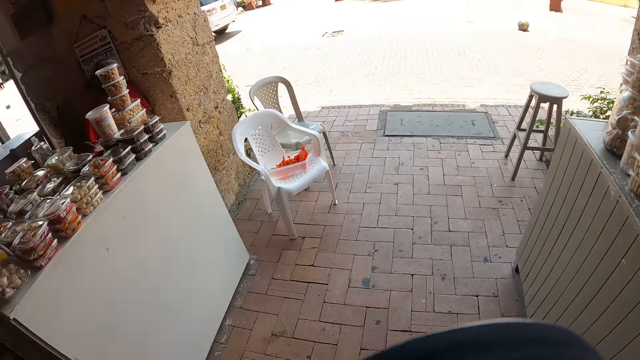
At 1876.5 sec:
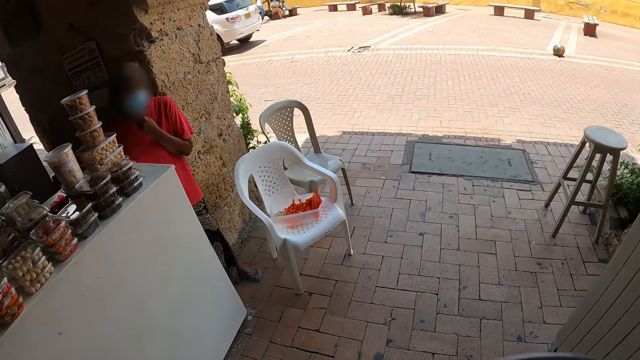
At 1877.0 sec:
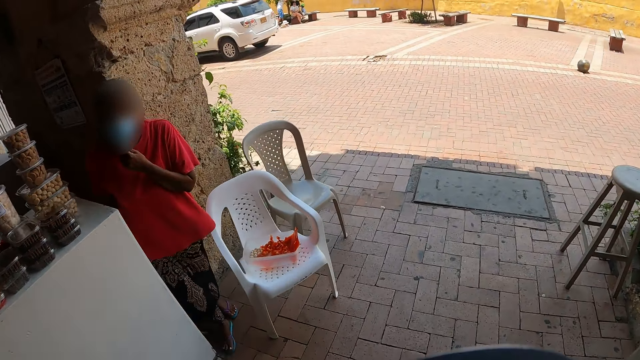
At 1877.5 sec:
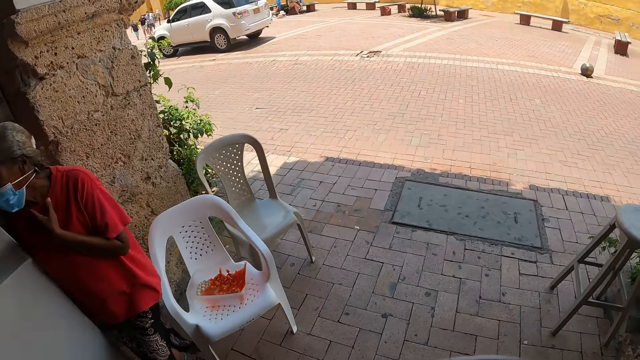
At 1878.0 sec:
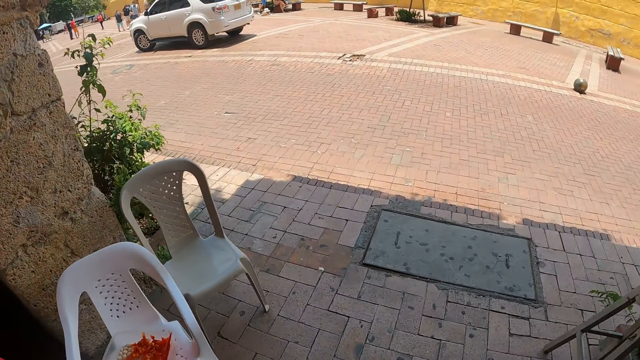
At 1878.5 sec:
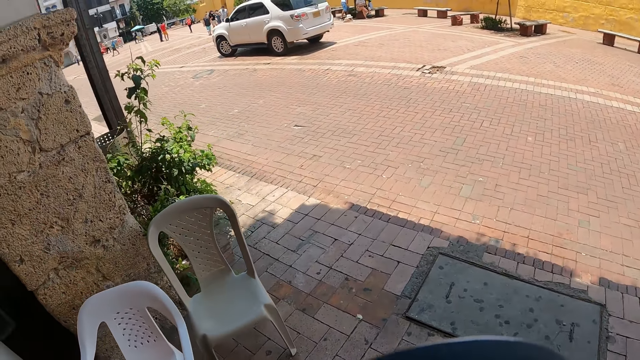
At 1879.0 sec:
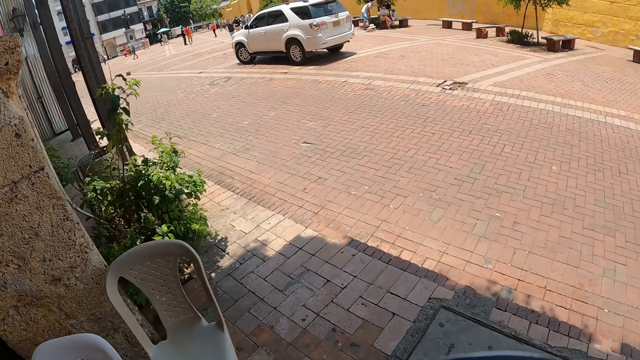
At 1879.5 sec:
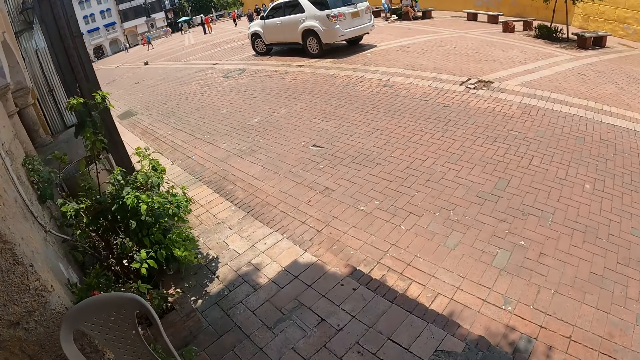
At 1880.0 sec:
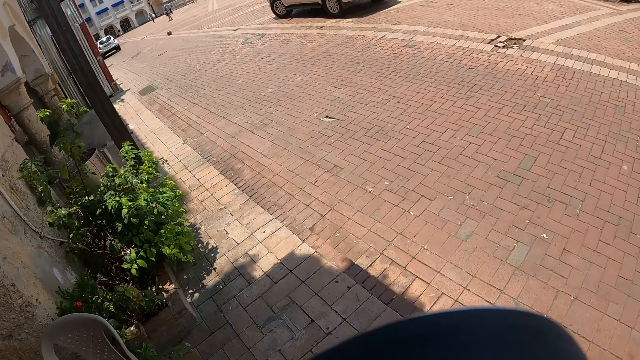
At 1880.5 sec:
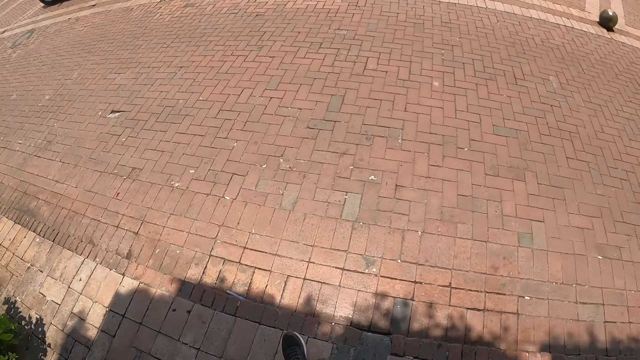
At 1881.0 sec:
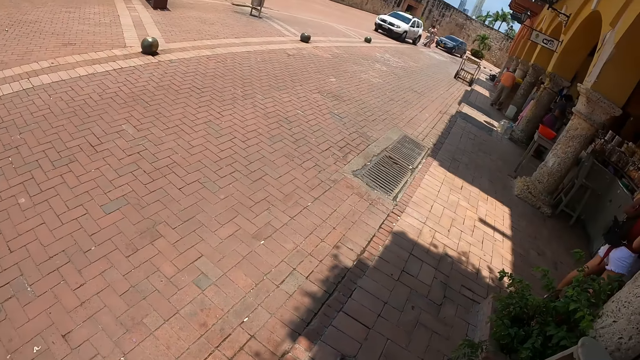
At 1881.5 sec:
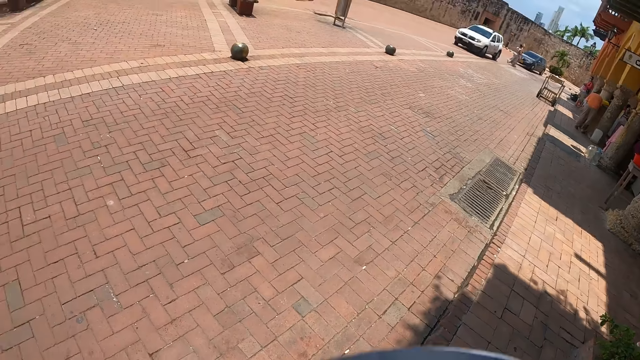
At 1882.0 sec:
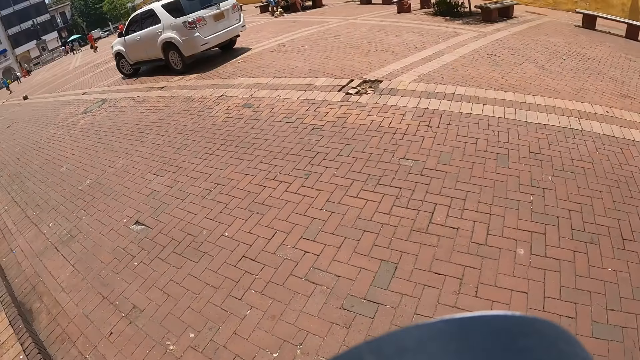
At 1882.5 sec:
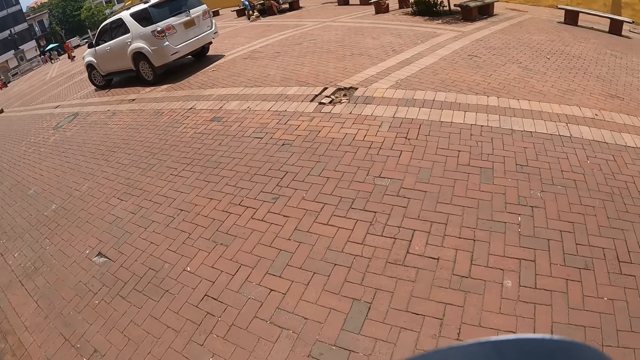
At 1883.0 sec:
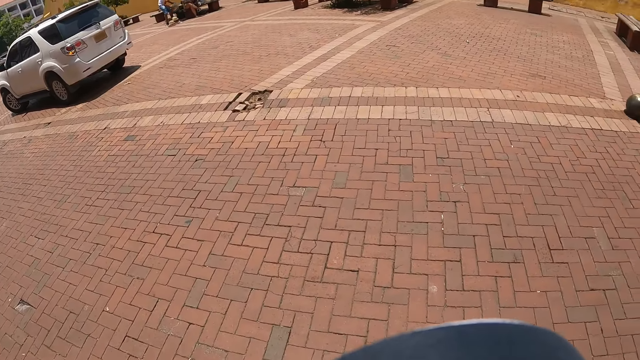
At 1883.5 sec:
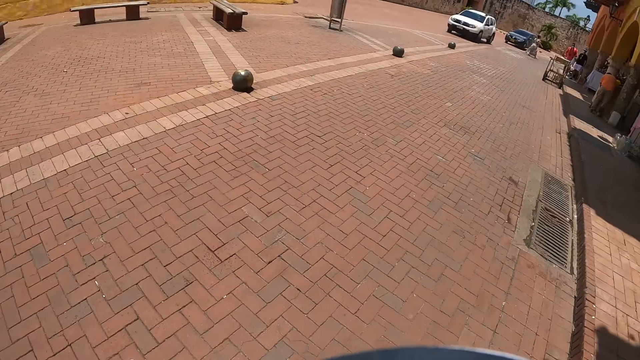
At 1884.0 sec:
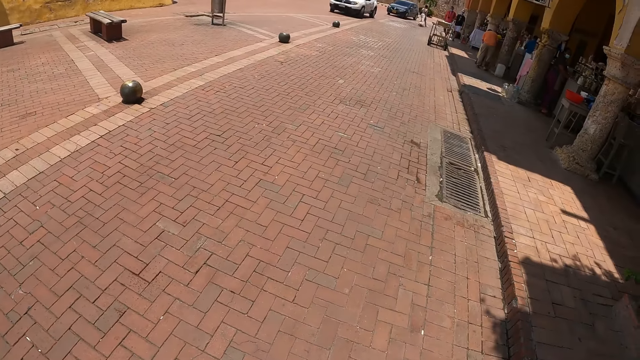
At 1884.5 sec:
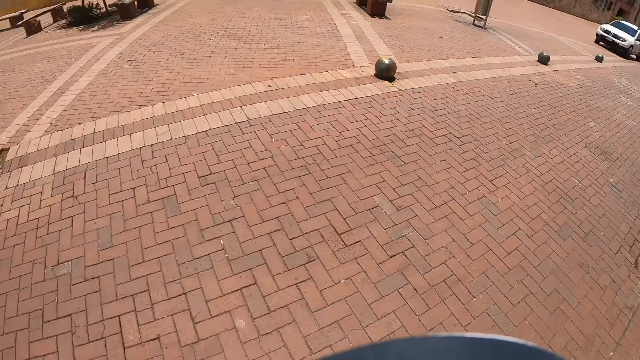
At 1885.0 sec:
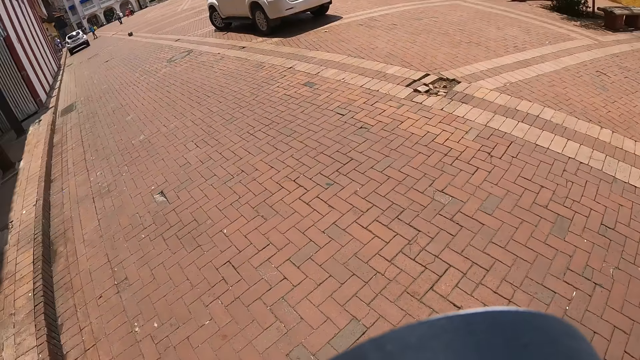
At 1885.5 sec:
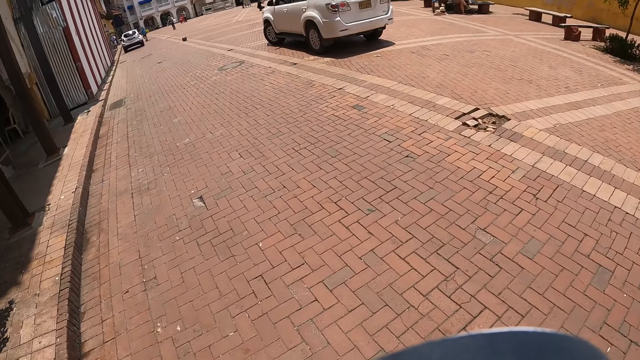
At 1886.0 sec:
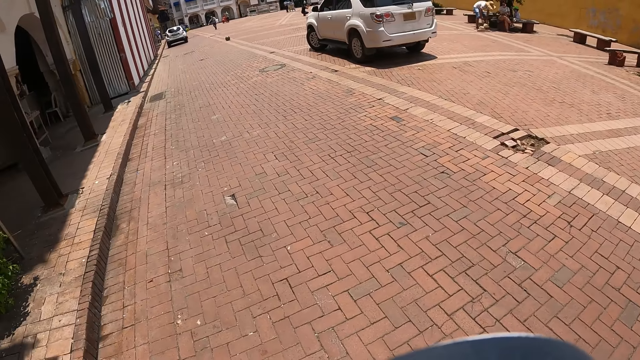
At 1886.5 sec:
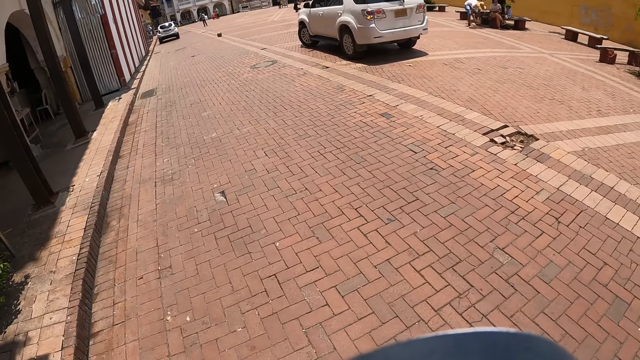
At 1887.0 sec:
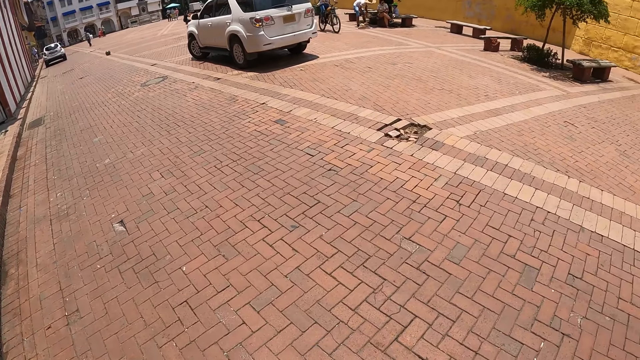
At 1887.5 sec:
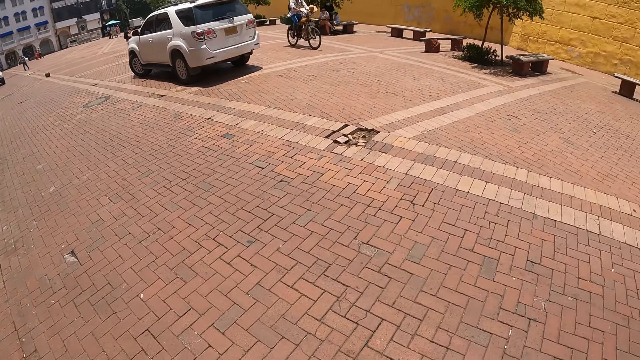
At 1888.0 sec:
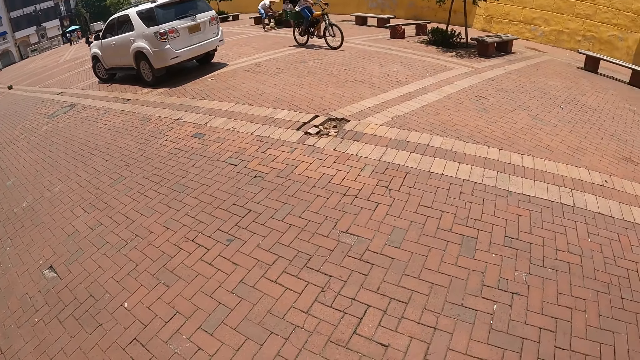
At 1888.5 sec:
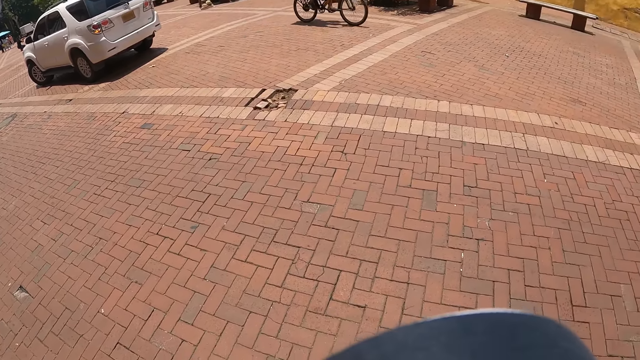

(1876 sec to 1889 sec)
The camera wearer walks outside the vendor corridor. They look around.

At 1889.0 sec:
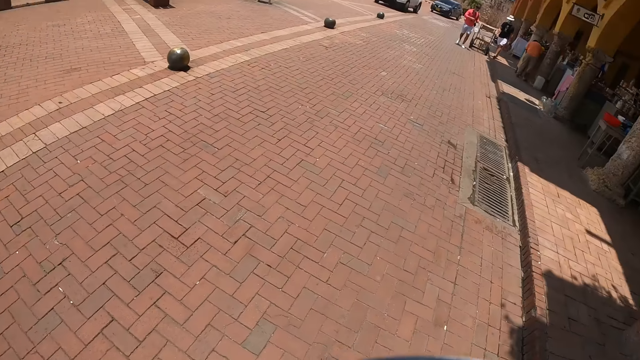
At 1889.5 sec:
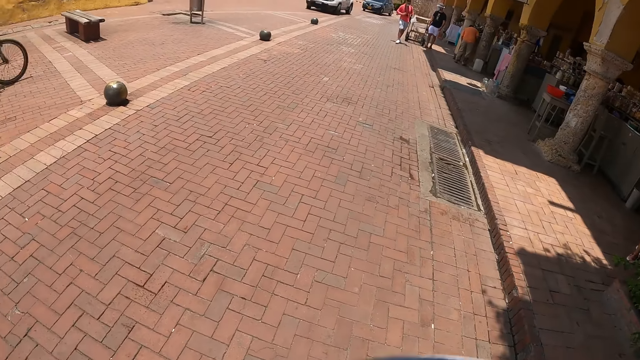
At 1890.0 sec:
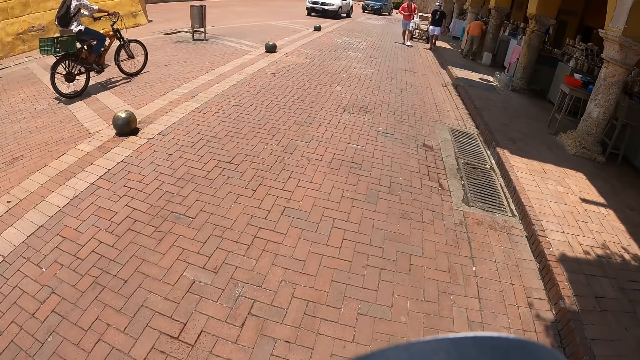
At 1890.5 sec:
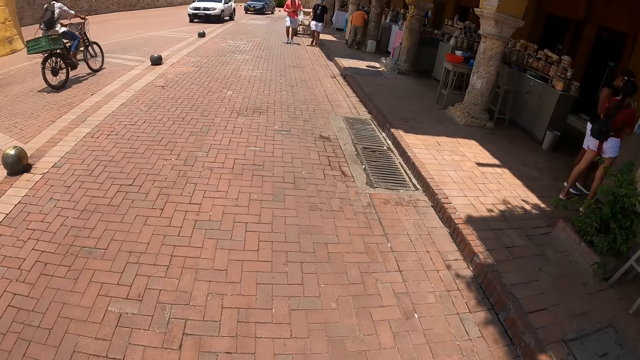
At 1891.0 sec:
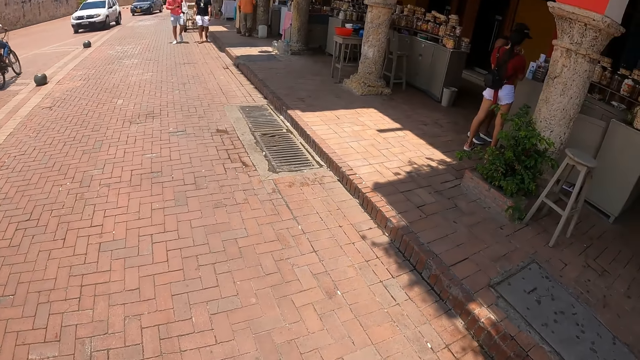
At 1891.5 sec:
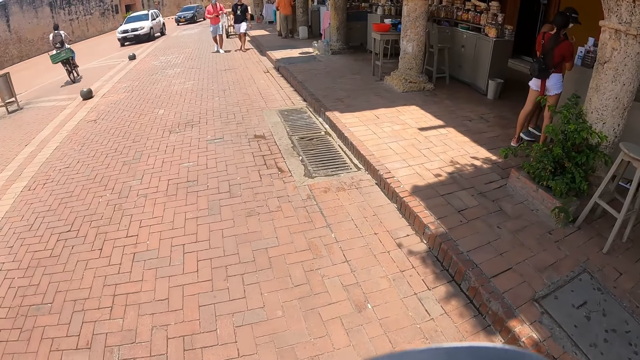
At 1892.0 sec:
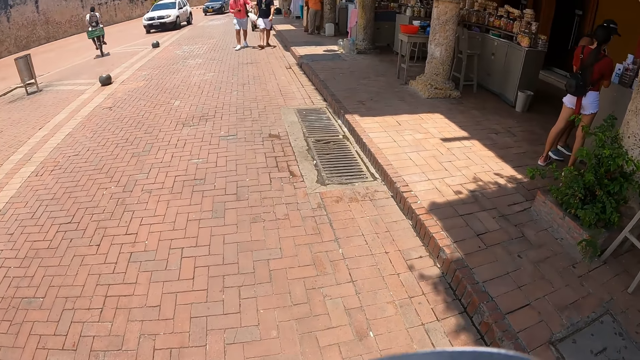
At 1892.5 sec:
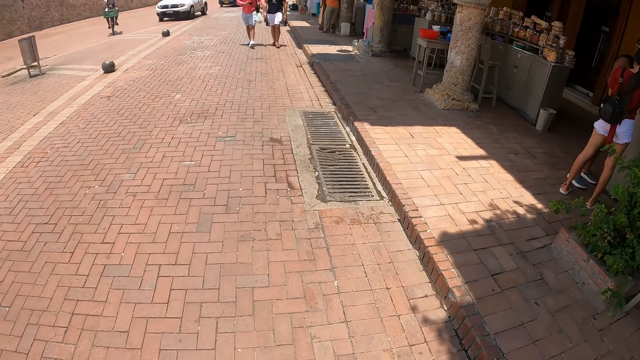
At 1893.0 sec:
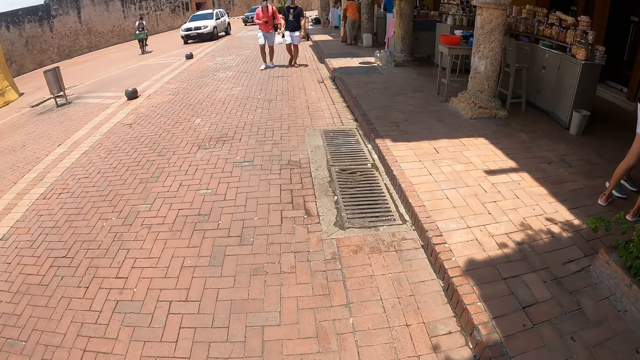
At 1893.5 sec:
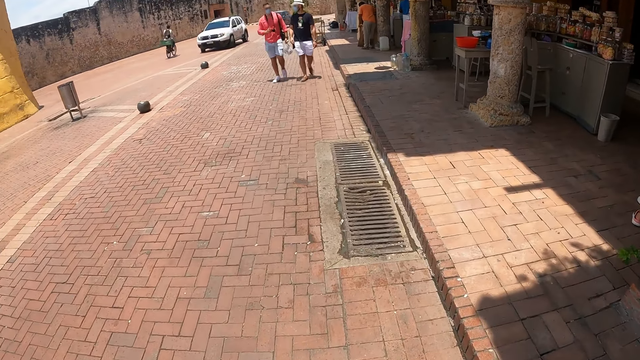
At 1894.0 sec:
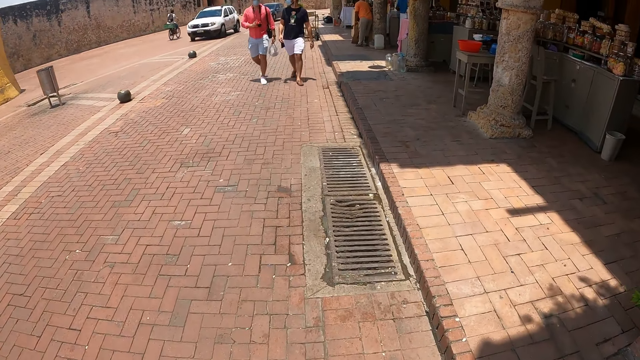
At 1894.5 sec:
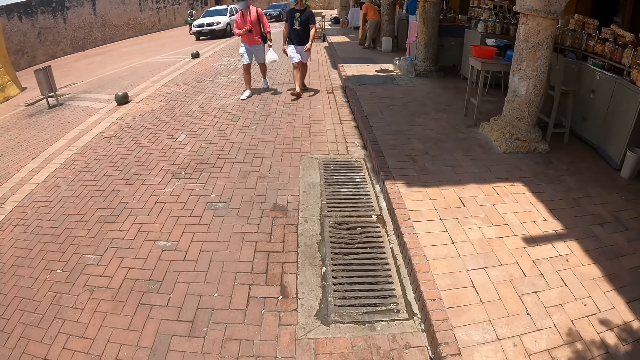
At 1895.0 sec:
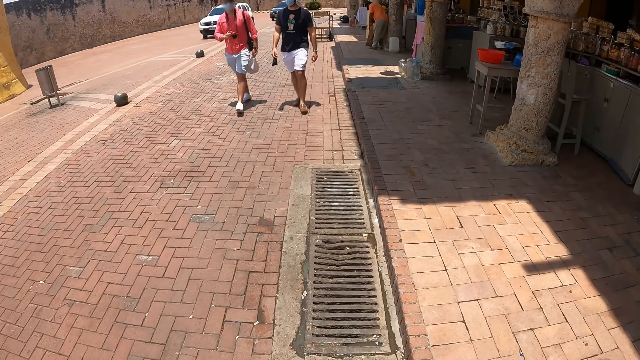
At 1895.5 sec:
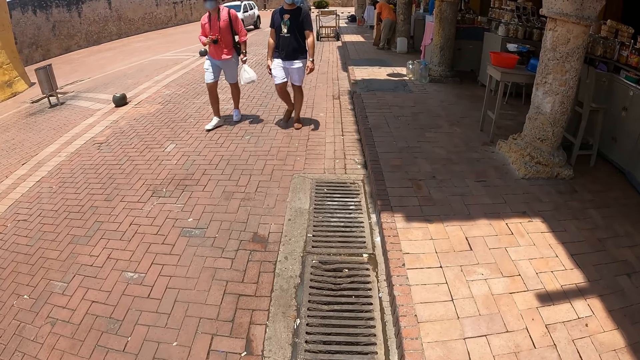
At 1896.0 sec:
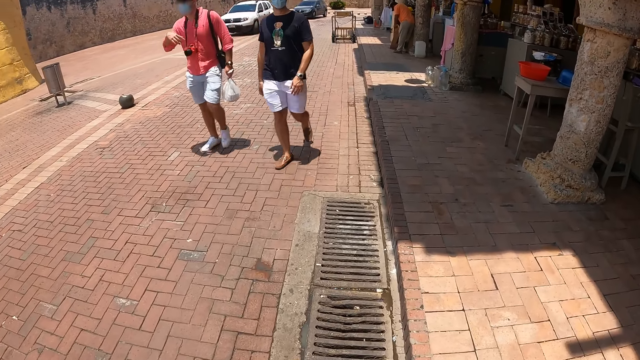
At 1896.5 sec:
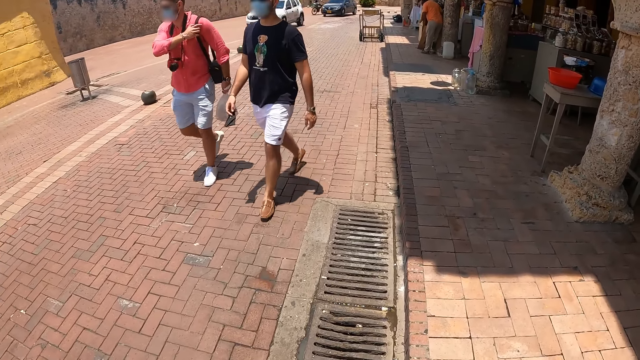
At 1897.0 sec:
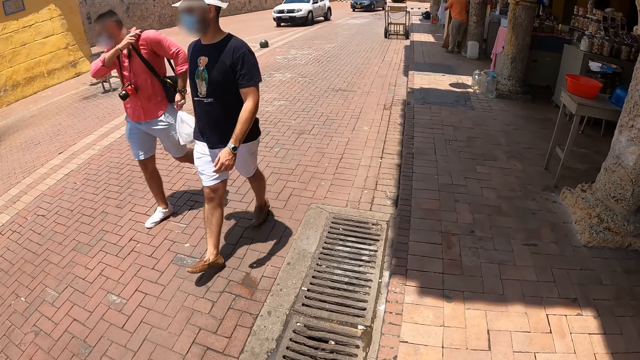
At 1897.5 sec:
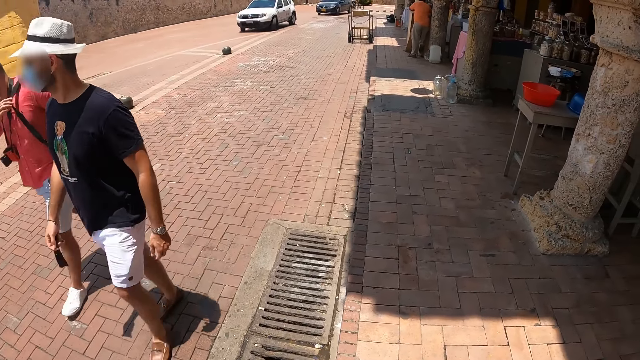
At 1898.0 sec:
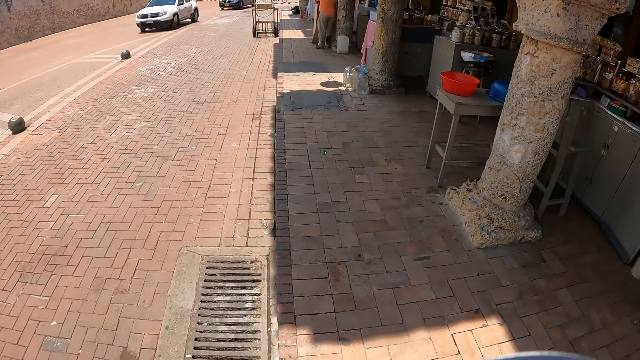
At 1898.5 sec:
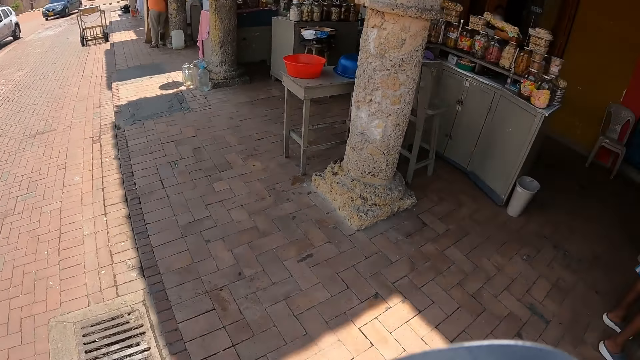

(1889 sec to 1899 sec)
The camera wearer walks on the pavement.
